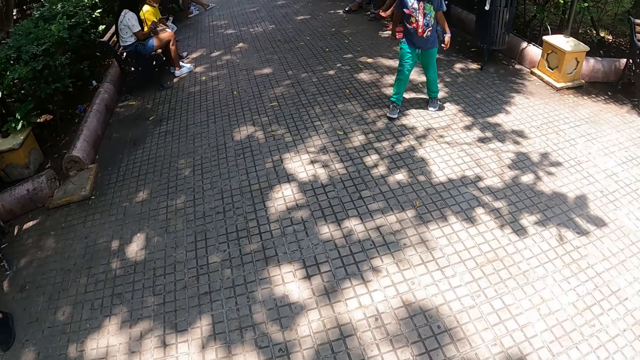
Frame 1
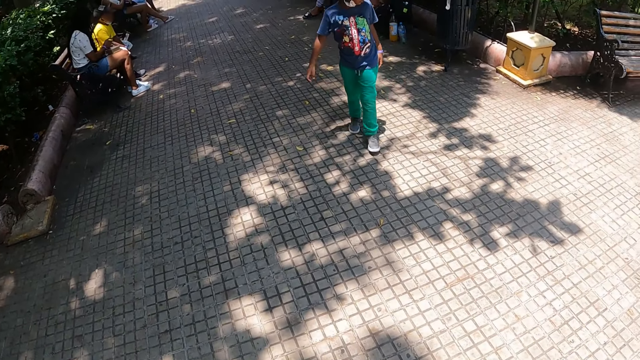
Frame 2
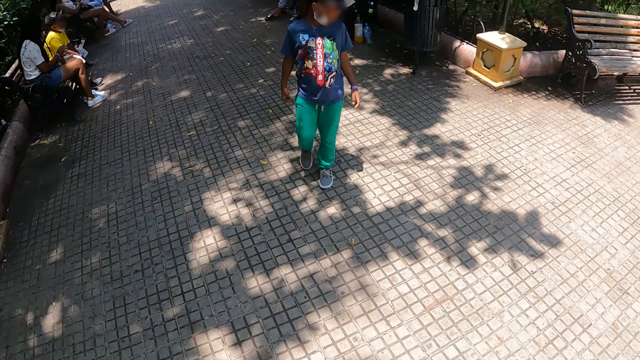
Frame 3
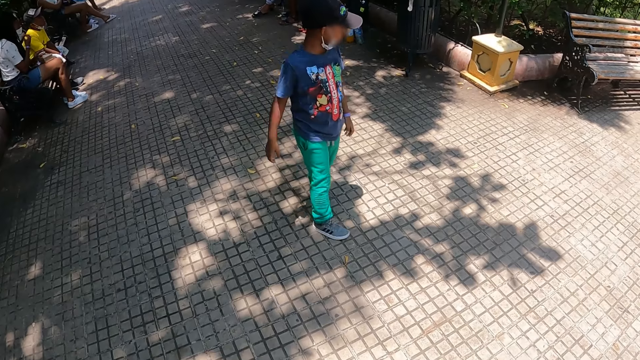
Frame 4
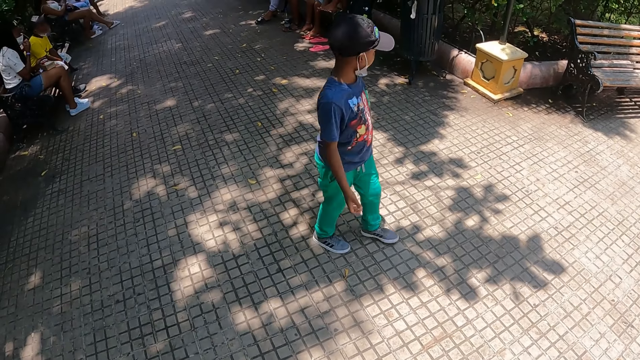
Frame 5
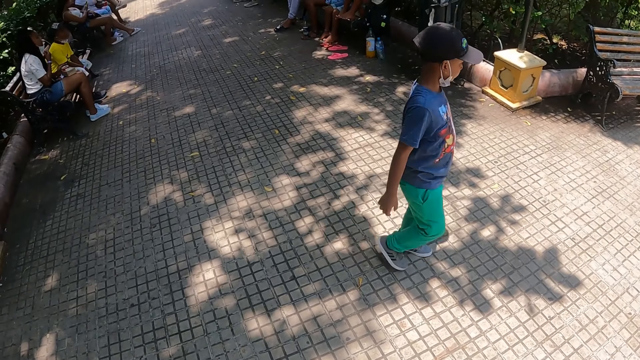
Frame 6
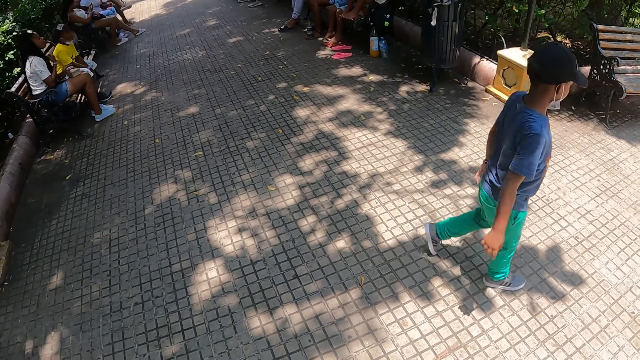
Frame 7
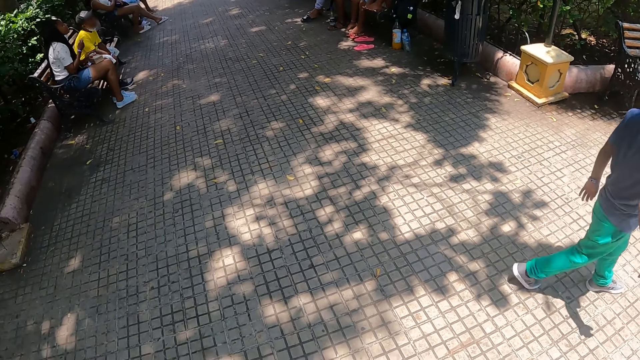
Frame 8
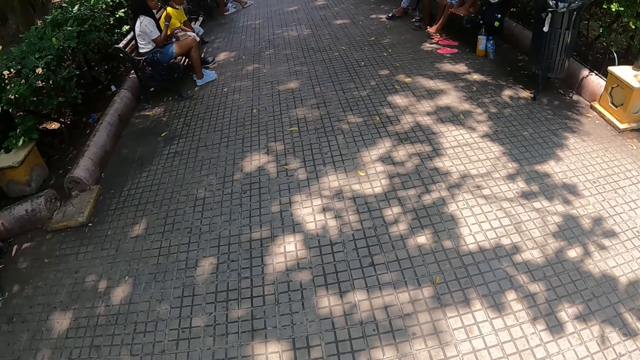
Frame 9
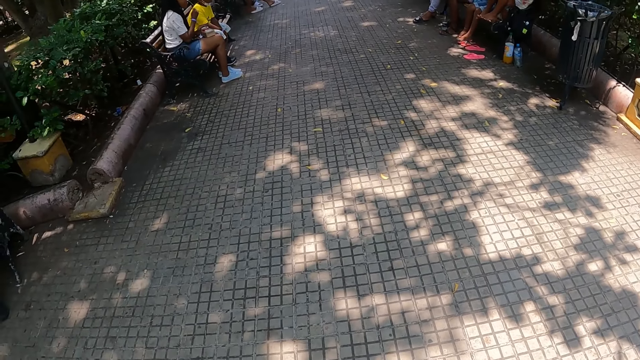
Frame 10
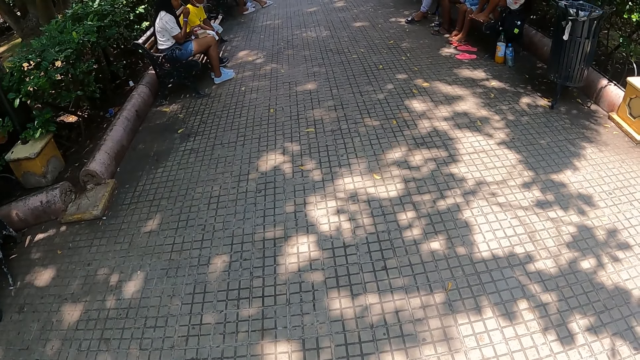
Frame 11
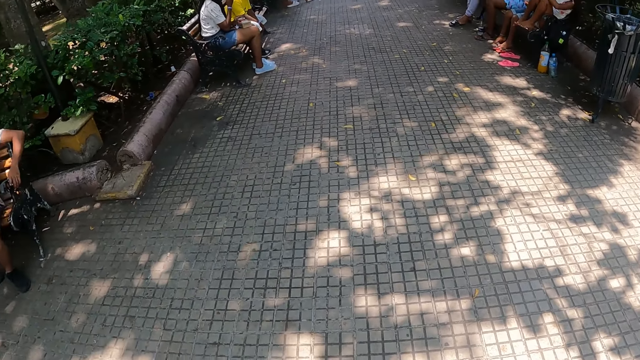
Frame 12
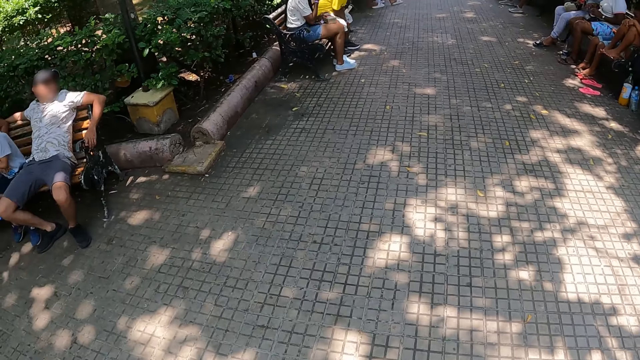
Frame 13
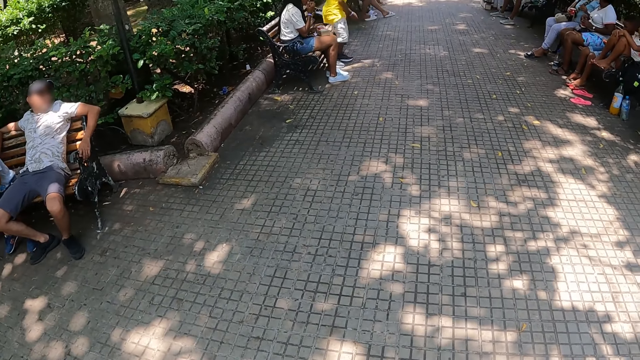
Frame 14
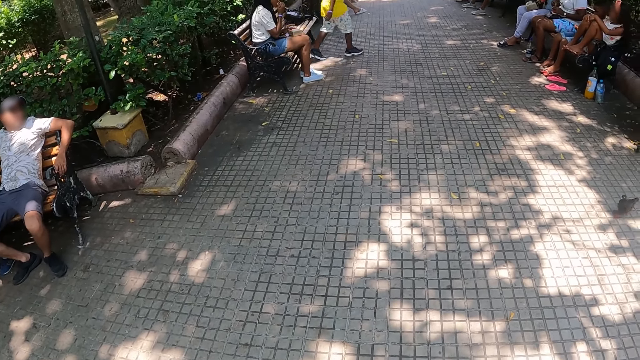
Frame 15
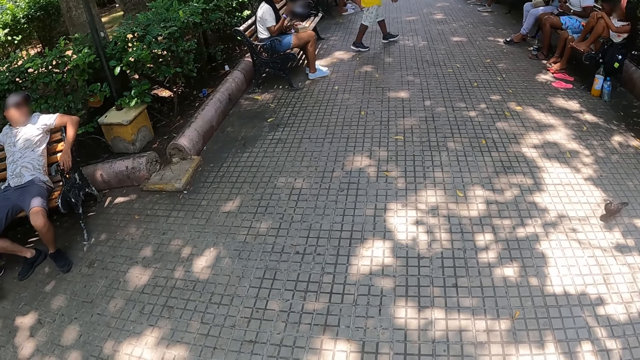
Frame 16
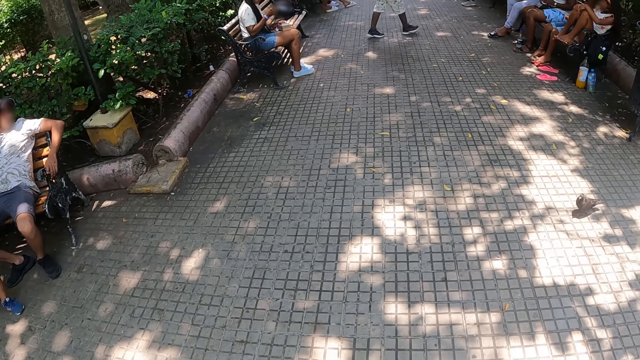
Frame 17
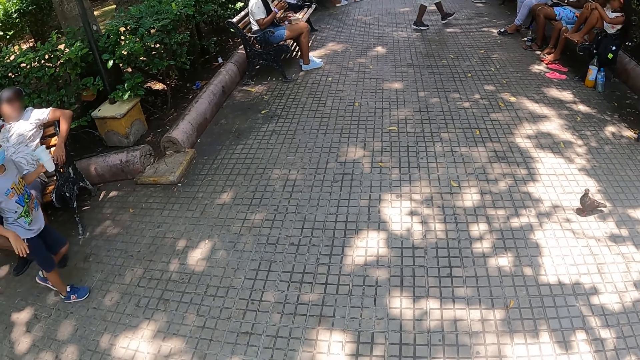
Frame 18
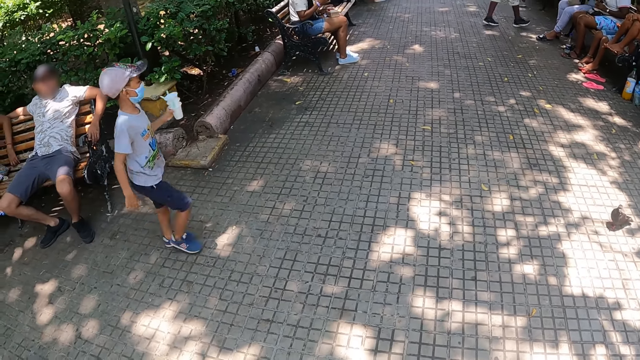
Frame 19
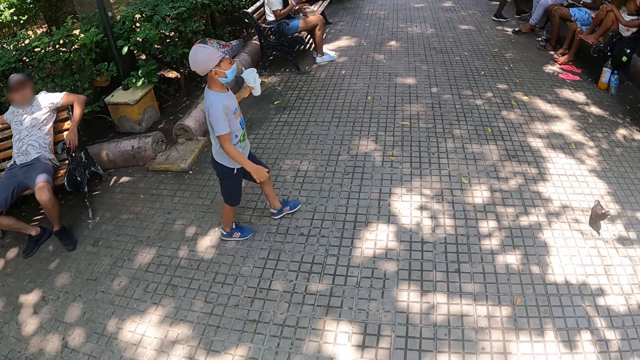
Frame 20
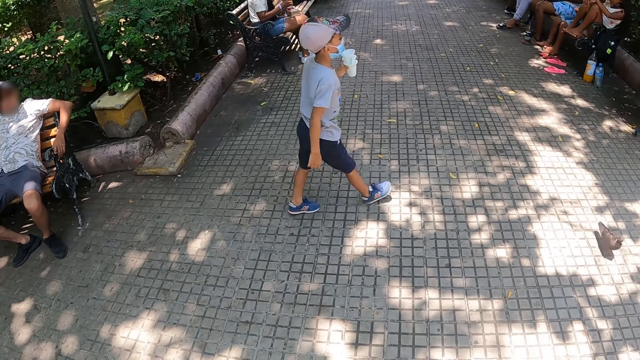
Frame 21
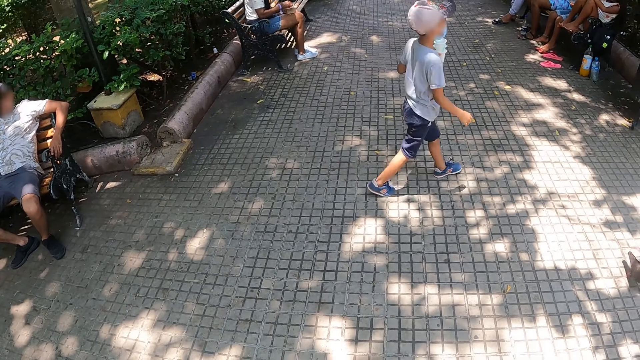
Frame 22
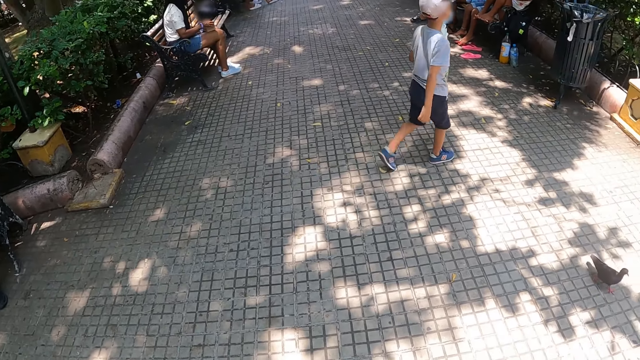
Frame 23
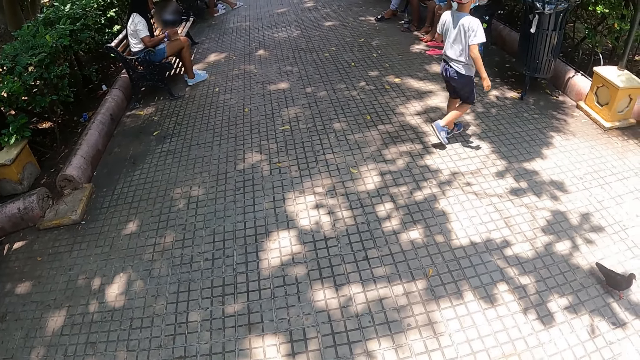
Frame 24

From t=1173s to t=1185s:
The camera wearer stops walking and looks around.

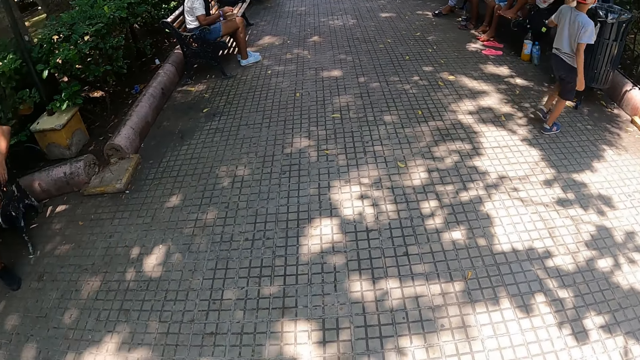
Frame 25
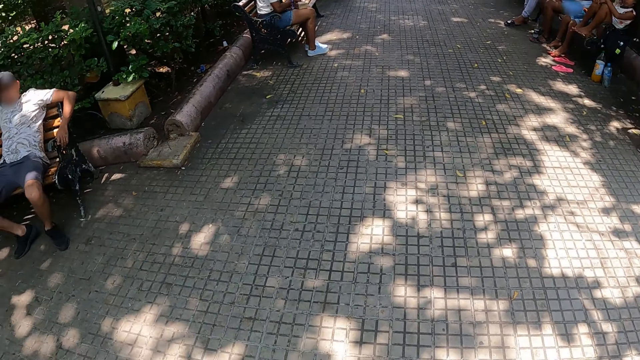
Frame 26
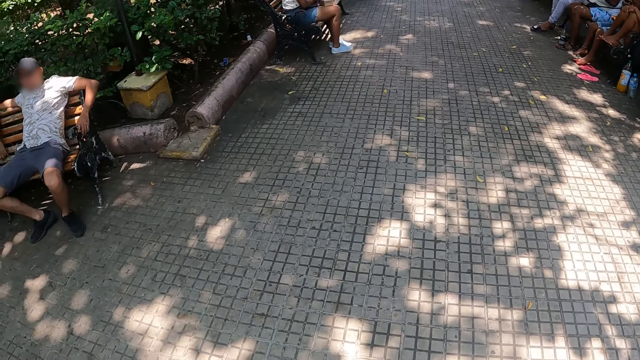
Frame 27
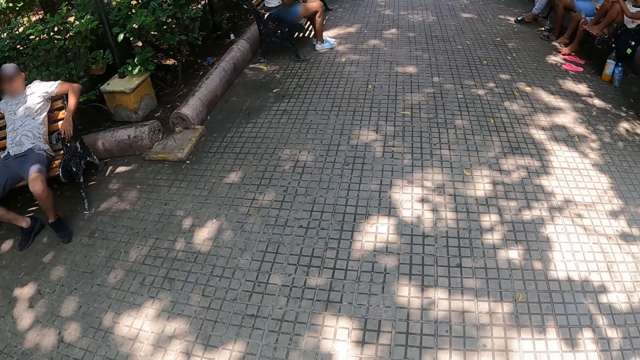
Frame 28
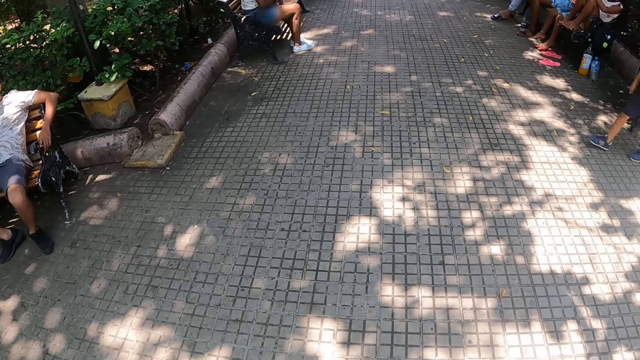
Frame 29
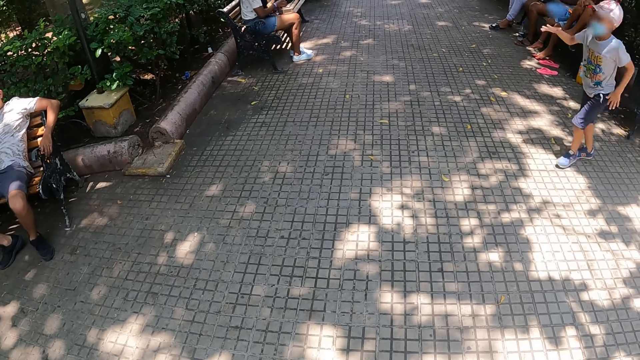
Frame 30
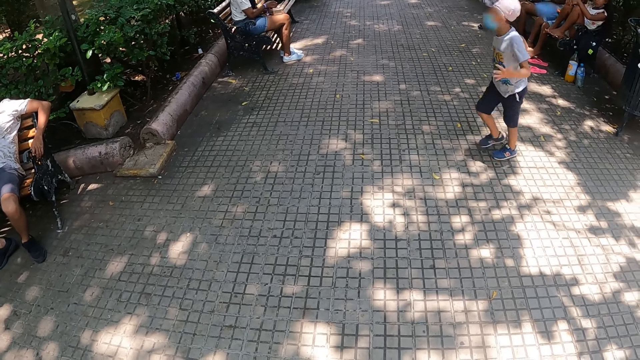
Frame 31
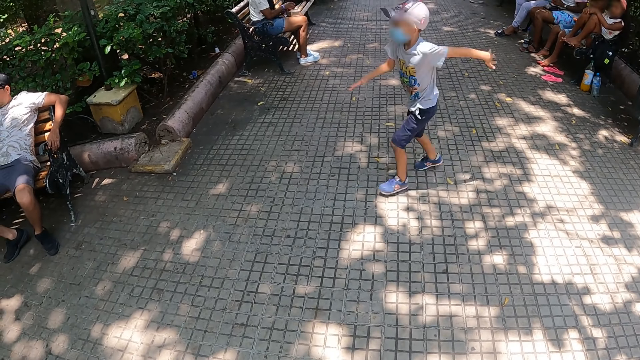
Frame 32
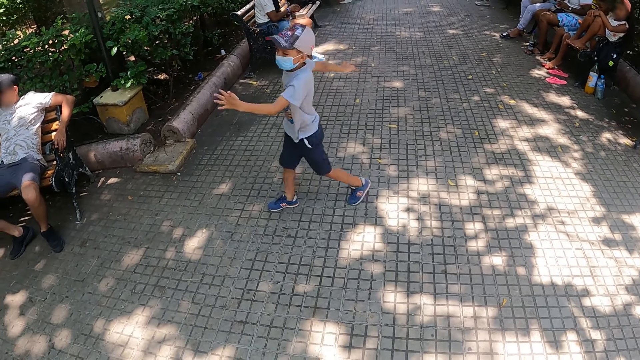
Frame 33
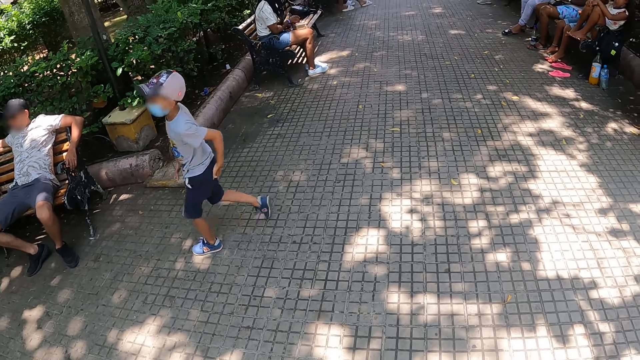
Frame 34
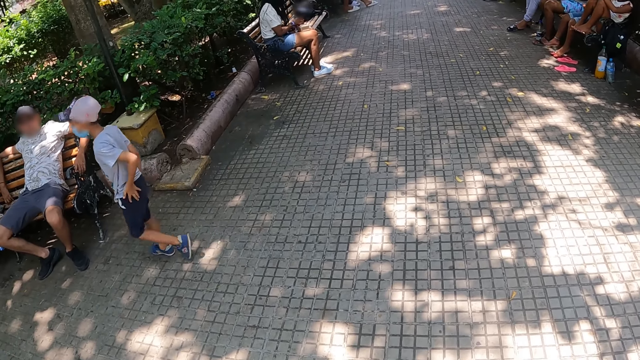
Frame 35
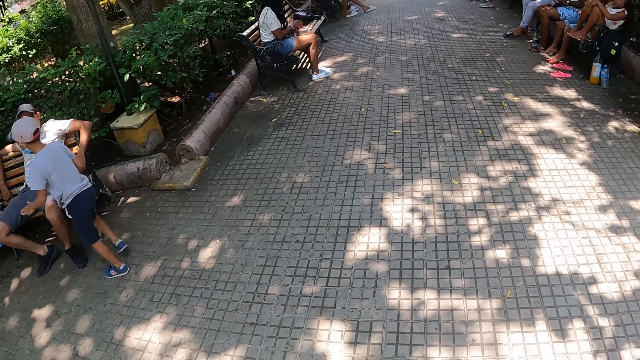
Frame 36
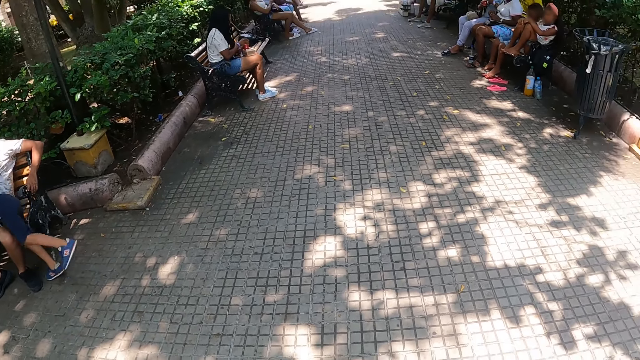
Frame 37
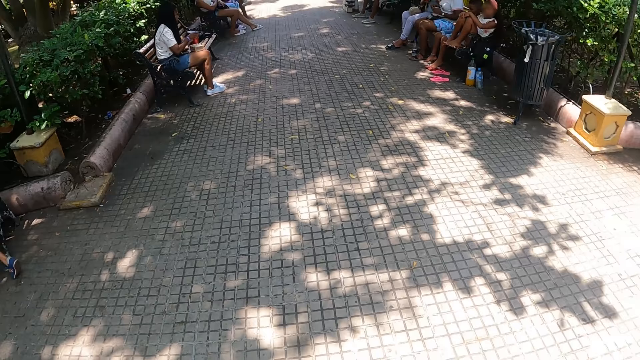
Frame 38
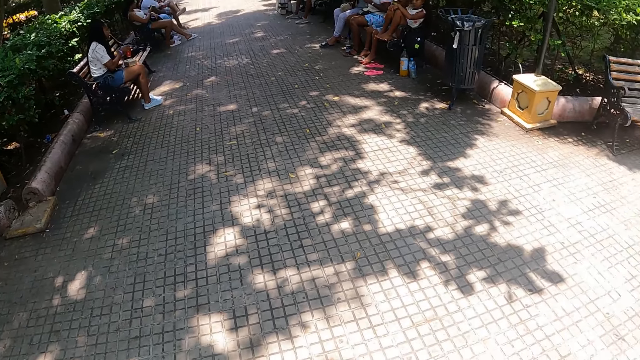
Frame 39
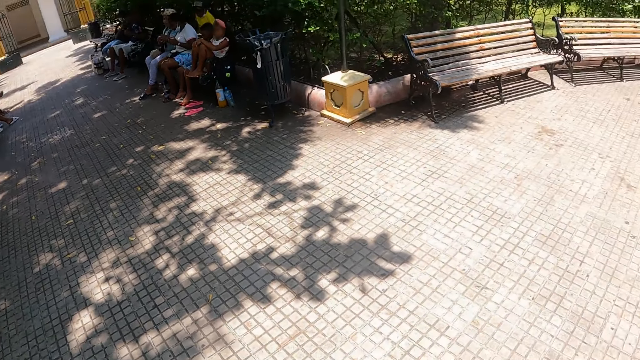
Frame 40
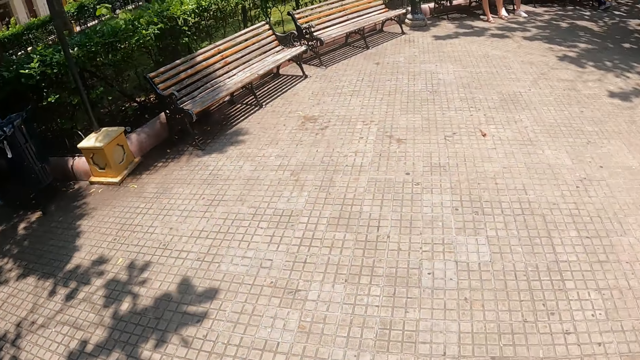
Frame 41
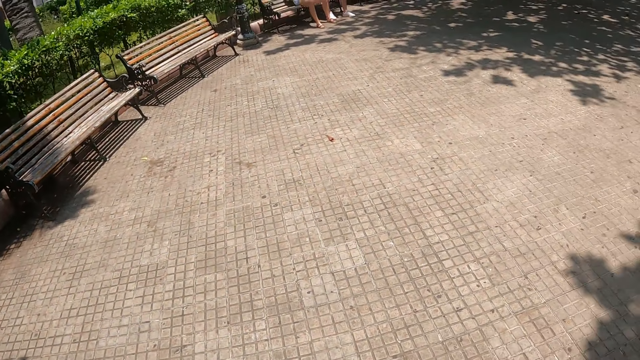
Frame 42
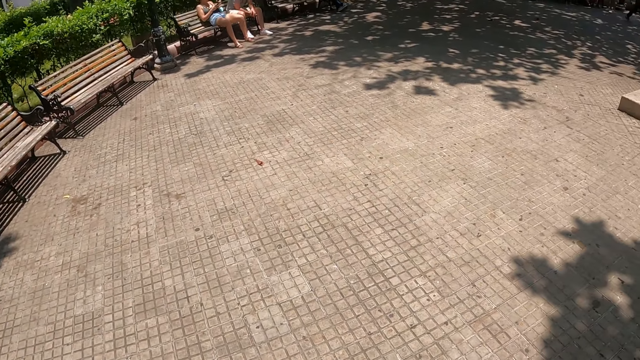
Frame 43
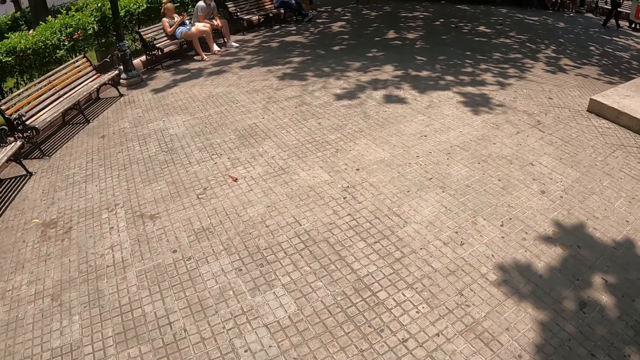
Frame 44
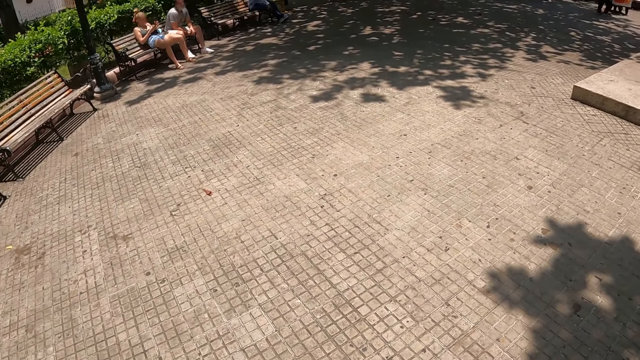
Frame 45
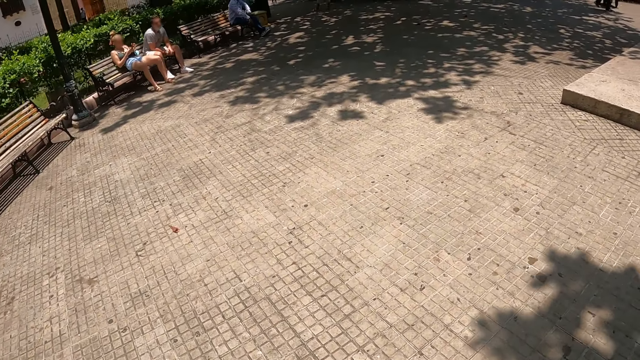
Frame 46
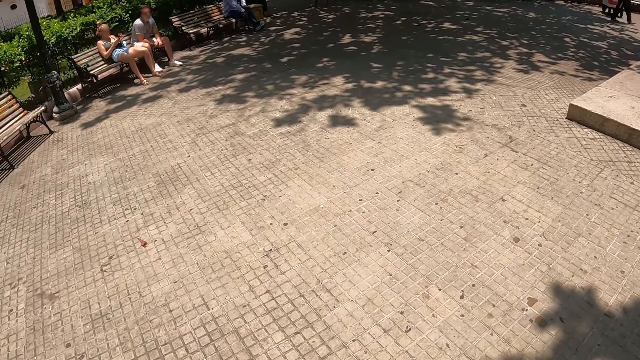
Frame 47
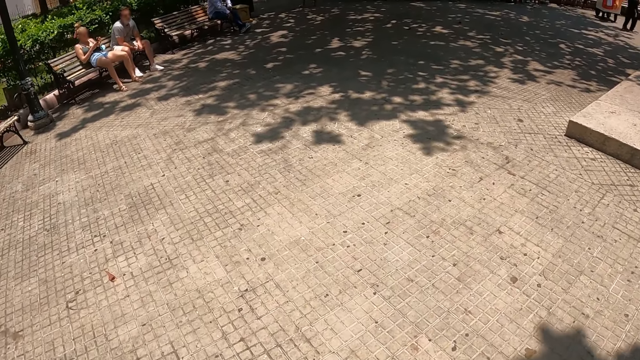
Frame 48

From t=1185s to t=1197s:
The camera wearer looks around and walks.
